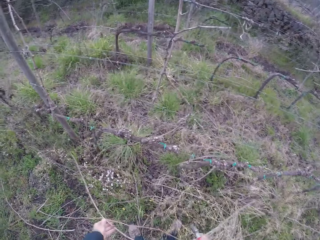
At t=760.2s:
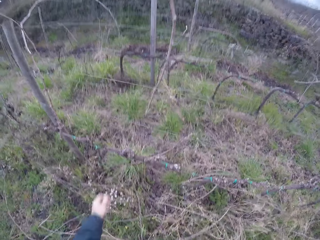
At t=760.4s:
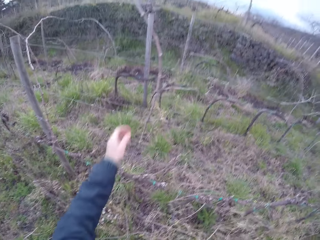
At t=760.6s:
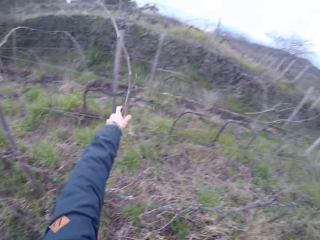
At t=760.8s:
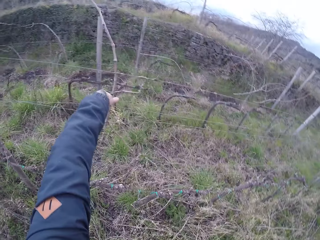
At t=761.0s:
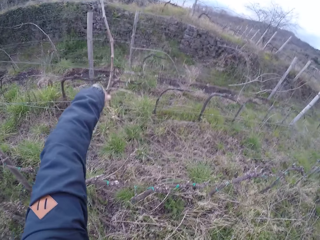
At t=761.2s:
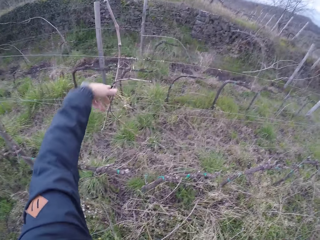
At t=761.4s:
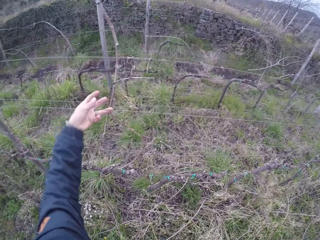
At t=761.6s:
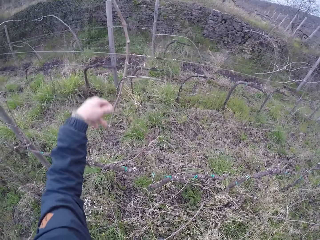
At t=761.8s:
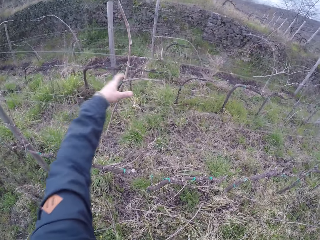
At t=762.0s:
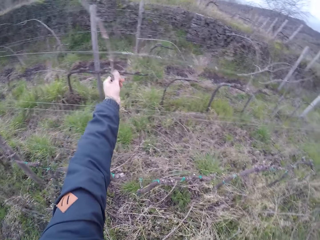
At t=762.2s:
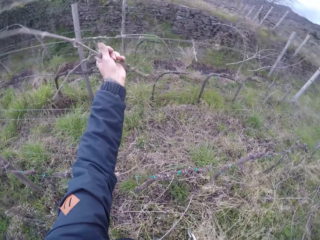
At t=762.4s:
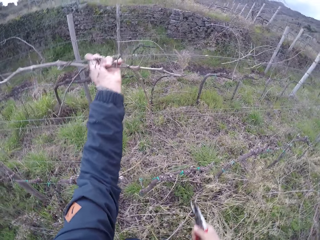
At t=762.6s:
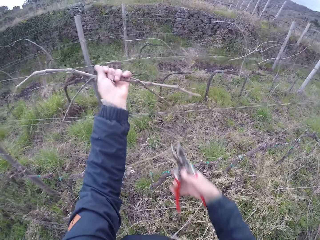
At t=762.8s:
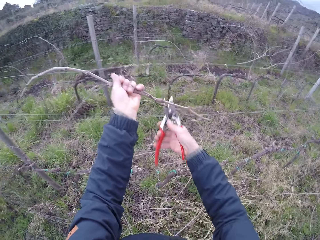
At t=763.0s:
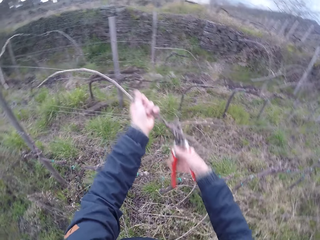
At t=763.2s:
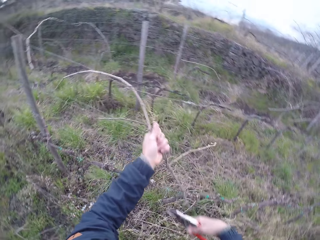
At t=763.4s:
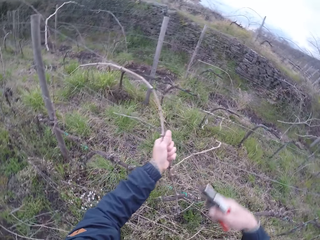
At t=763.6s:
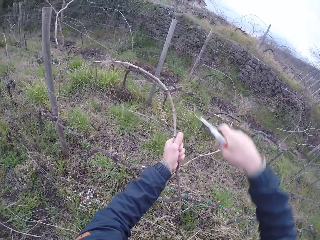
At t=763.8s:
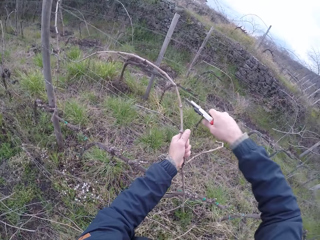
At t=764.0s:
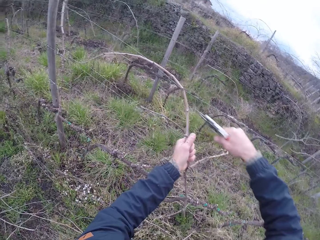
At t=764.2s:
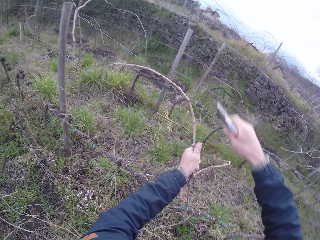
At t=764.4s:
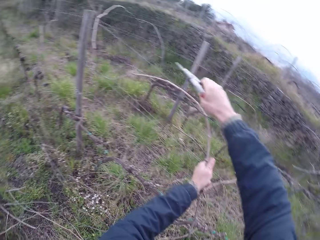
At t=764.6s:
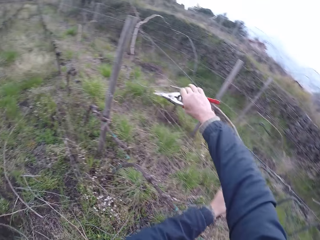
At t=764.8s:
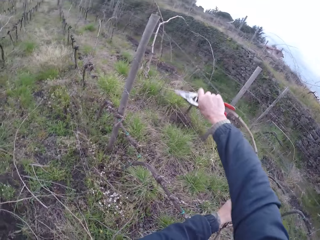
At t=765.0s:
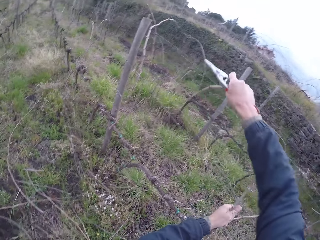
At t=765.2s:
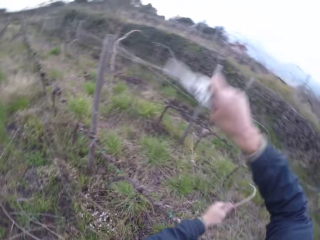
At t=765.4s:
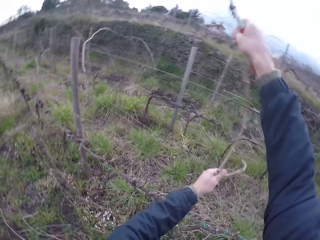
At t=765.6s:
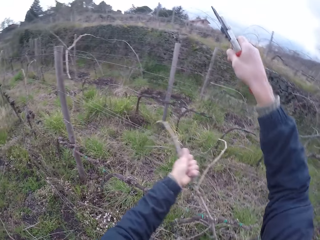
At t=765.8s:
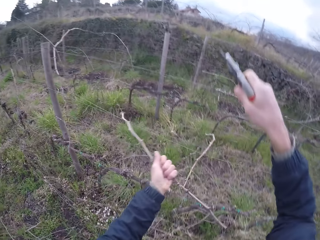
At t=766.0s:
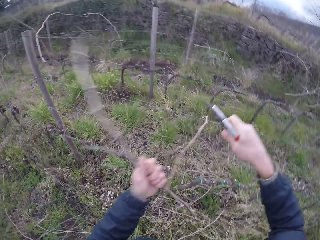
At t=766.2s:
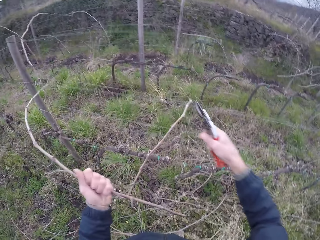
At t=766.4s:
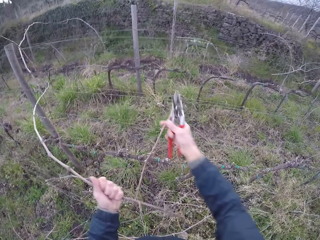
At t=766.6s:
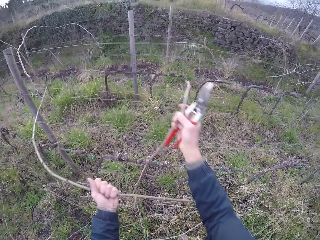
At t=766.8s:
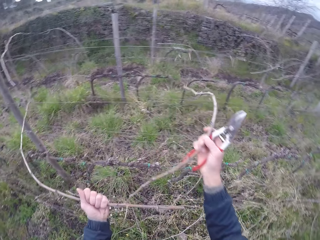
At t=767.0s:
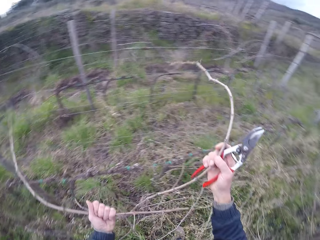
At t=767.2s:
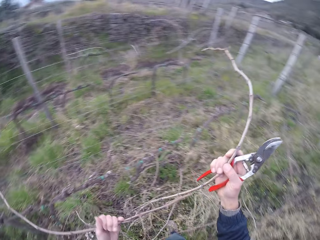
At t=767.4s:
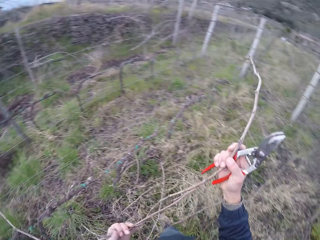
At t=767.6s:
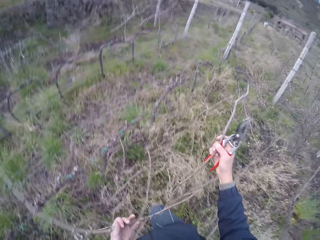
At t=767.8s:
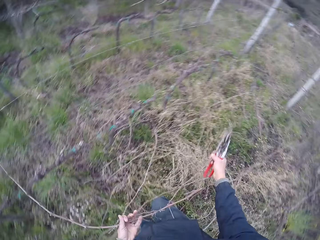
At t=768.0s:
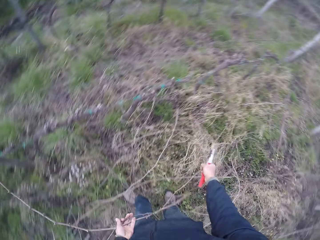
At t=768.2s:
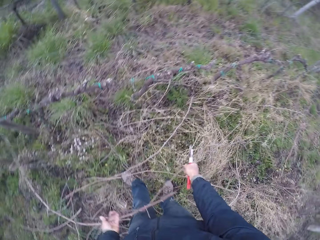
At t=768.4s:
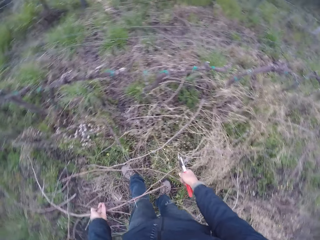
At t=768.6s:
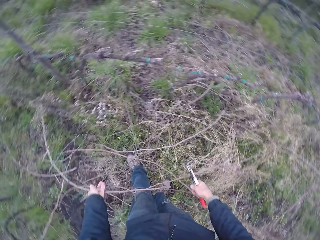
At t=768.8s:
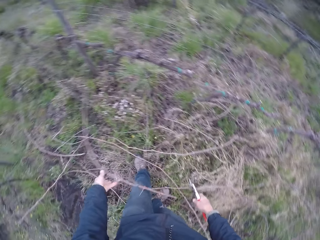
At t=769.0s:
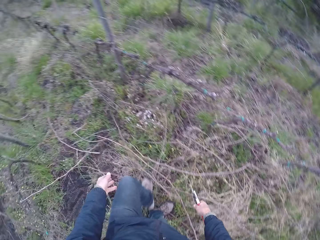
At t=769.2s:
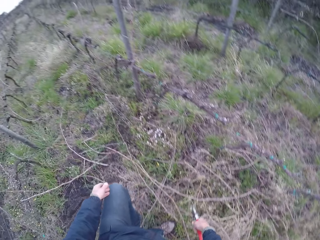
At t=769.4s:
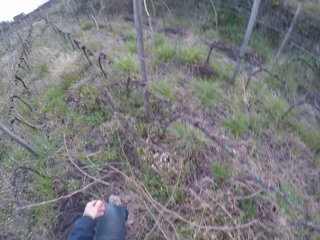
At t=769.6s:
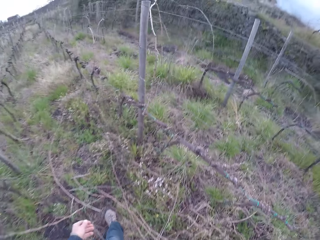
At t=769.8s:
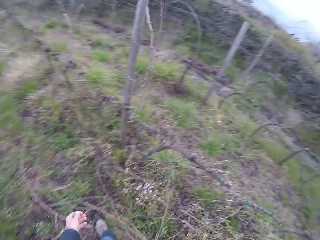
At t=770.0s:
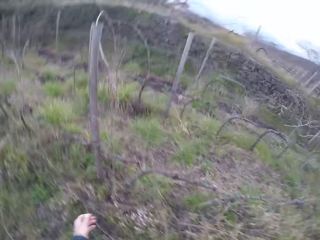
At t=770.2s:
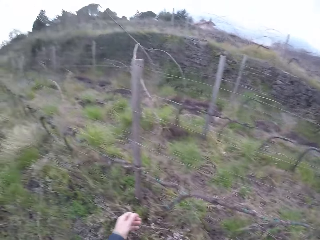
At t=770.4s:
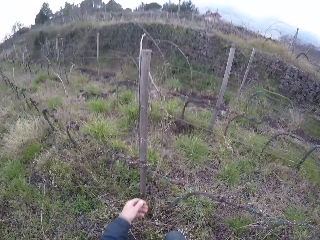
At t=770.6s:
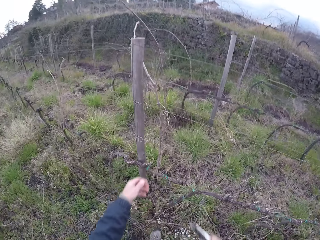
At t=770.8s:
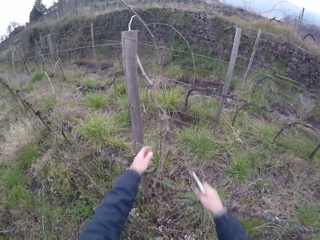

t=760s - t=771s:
The camera wearer drops the twig on the ground with her hands. They grab the twig with her right hand. They pull the stick from the fence. They pull his hand from the stick. They hold the stick. They pull his hand from the stick. They snip the twig with the secateurs in her right hand. They snip the twig with the secateurs in her right hand again. They grab the twig with both hands. They pull the stick from the fence with both hands. They pull his hand from the stick. They pull the stick from the fence. They drop the twig on the ground from her hands. They walk along the fence.

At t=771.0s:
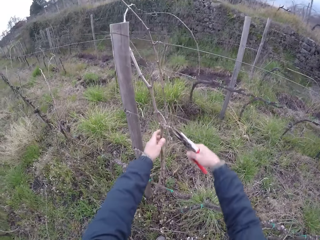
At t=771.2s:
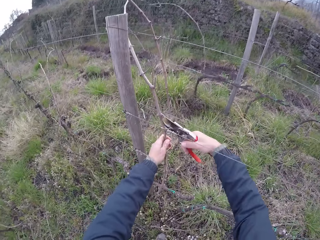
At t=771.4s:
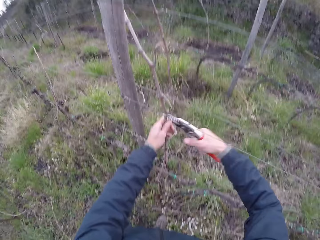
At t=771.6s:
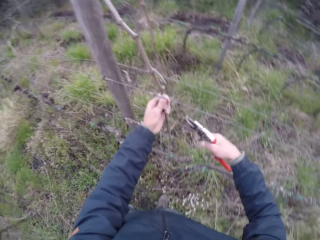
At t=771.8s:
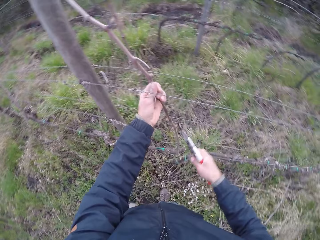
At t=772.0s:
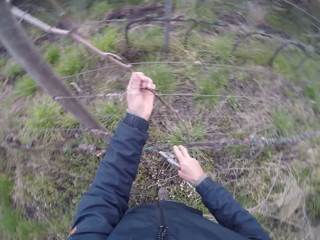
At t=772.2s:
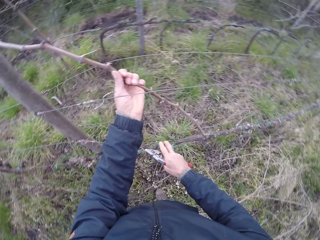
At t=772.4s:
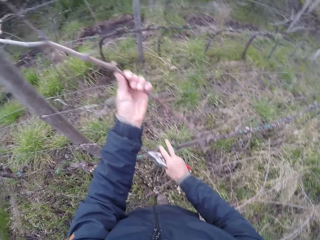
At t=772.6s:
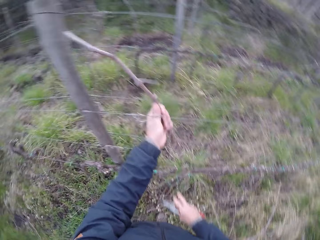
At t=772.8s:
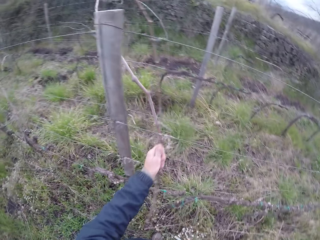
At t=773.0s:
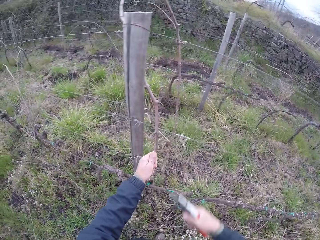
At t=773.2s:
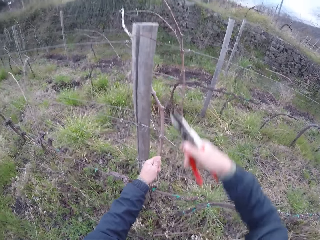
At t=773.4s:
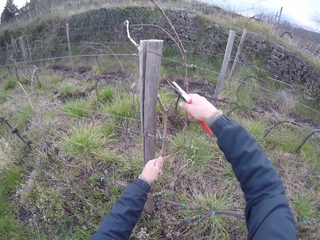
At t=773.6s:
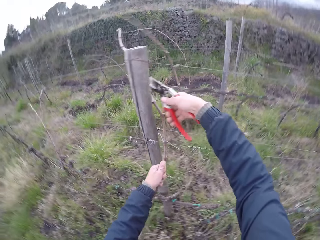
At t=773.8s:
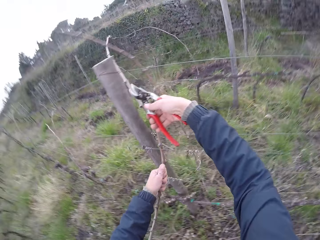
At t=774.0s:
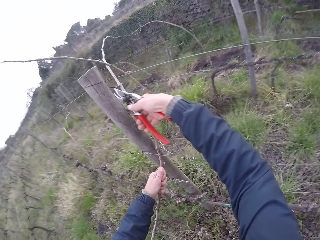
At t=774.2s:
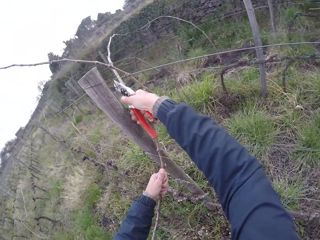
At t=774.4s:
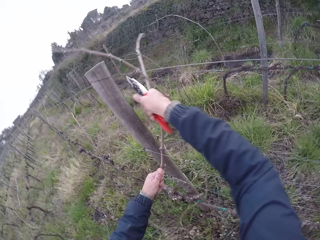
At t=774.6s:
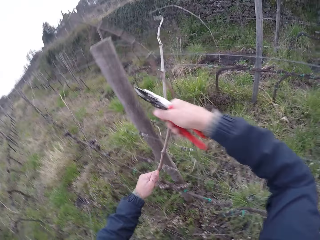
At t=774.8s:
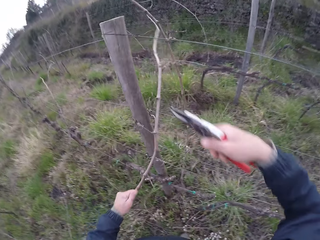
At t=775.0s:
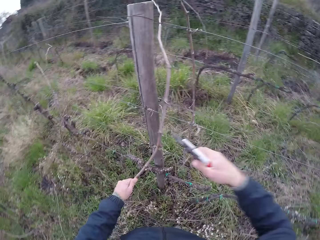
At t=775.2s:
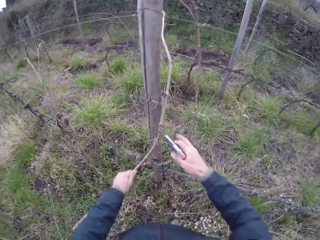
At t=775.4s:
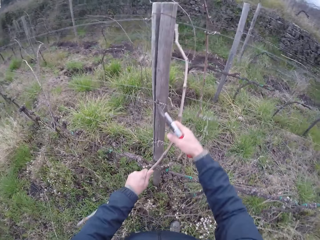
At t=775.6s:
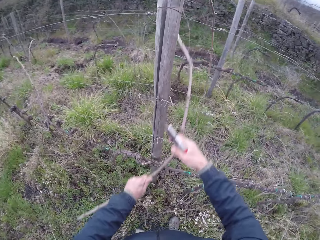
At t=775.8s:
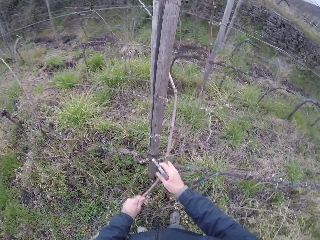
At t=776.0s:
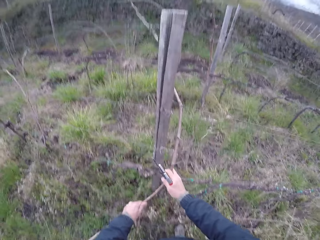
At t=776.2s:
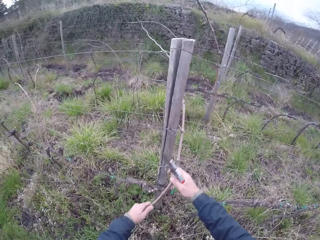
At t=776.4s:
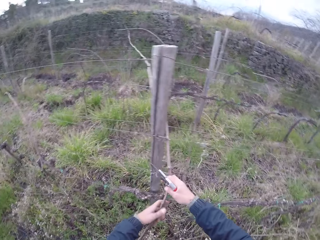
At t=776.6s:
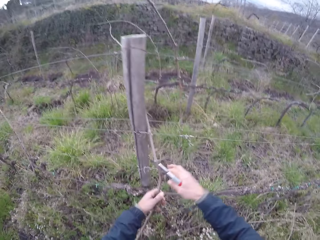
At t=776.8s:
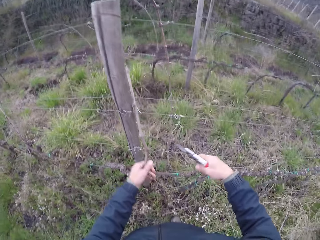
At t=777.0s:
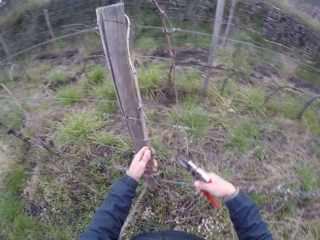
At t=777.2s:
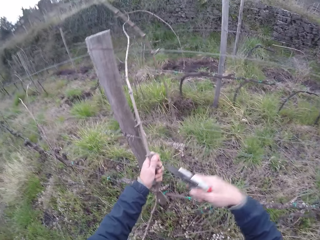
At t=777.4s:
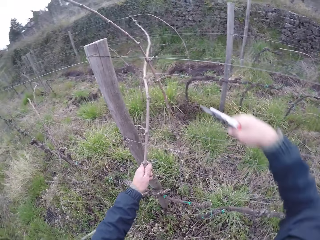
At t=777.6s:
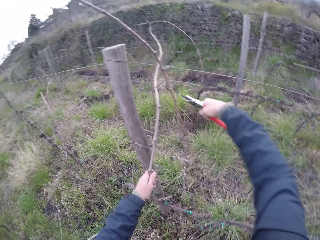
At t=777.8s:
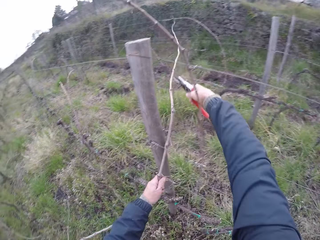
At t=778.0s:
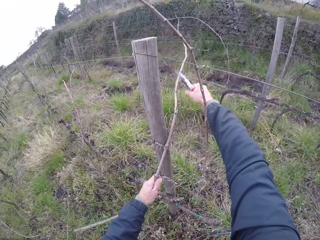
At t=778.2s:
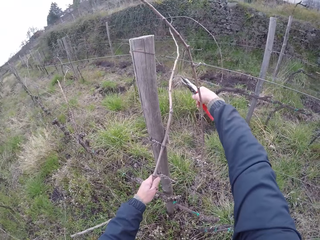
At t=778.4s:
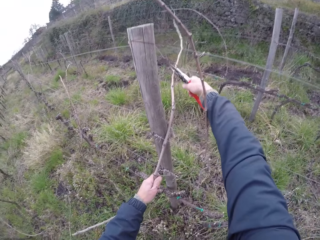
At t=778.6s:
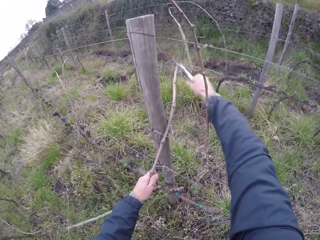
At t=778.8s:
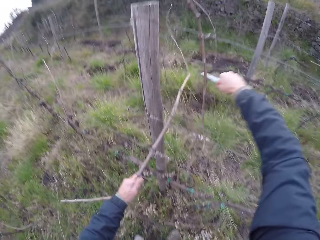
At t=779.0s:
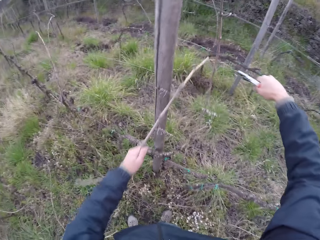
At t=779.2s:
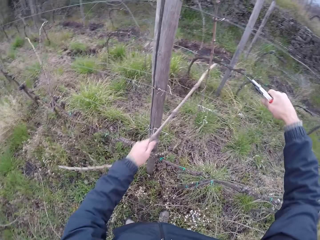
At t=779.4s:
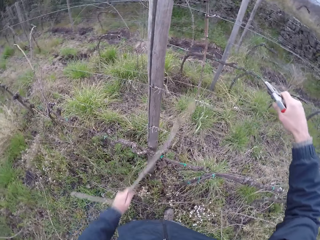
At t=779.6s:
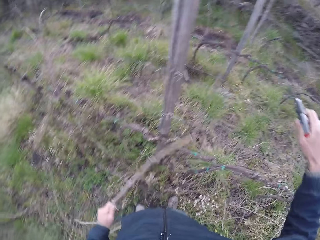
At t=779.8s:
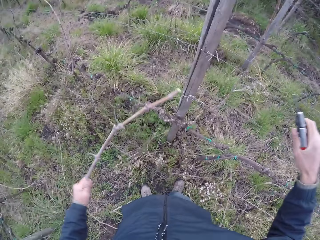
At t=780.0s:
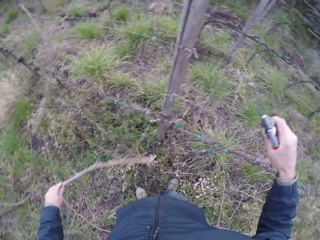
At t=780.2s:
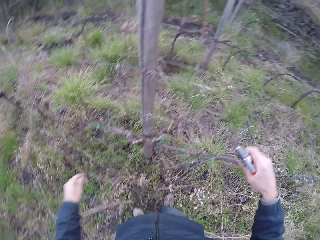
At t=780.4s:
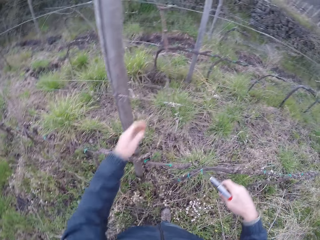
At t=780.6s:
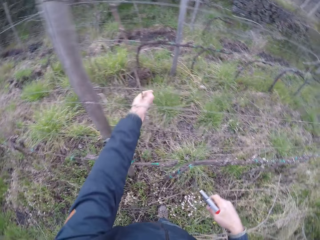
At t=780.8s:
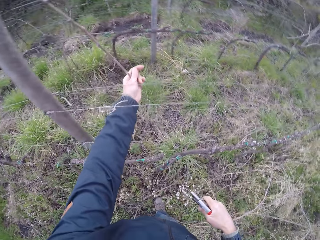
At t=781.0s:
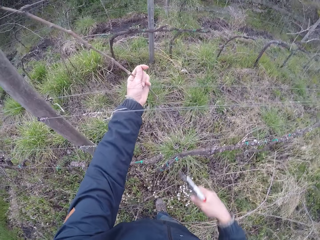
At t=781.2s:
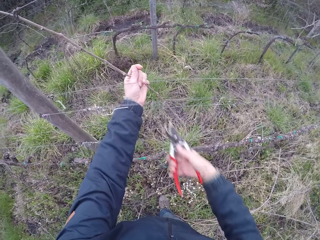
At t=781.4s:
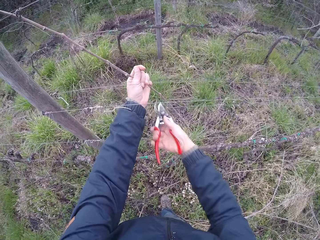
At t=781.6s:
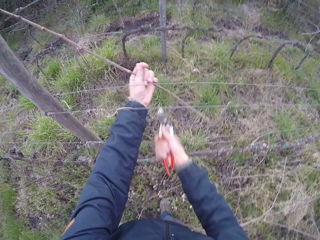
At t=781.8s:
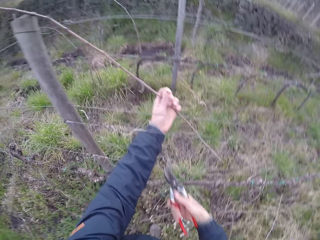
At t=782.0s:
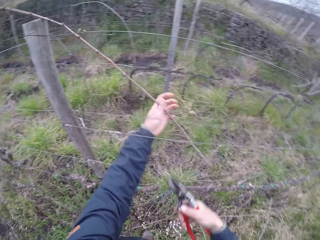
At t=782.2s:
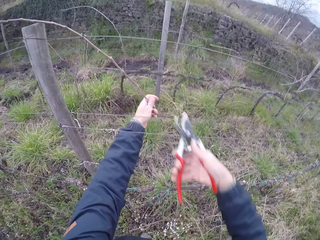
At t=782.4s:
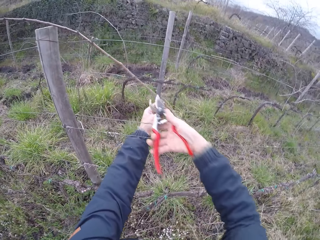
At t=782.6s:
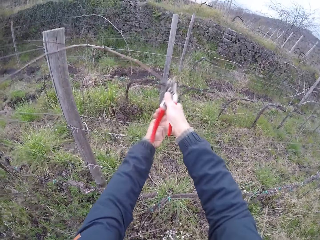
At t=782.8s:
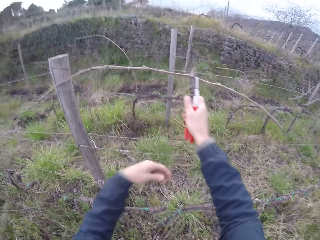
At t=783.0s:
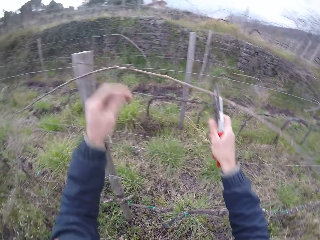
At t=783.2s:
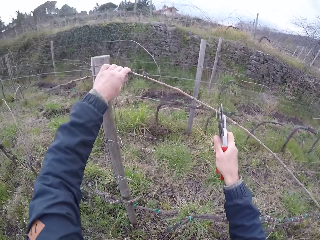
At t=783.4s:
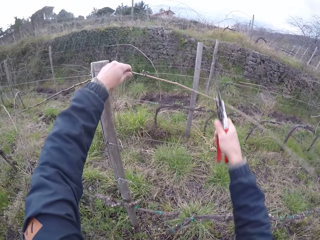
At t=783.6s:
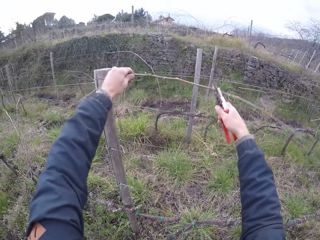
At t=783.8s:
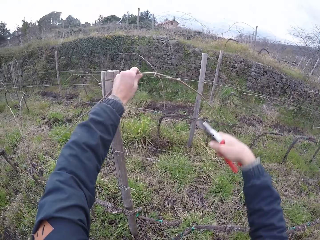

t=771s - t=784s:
The camera wearer grabs a twig with her right hand. They snip the twig with the secateurs or pruning shears in her right hand. They hold a stick. They pull the pruning shears from the stick. They snip the twig with the secateurs in her right hand again. They pull the stick from the fence. They grab the twig with both hands. They snip the twig with the secateurs in her right hand. They pull the stick from the fence. They drop the twig on the ground with her left hand. They grab the twig with her left hand. They hold the stick. They snip the twig with the secateurs in her right hand. They pull the pruning shears from the stick. They cut the stick with the pruning shears. They grab the twig with the secateurs in her right hand. They pull his hand from the stick. They grab the twig with her left hand. They hold the stick.
